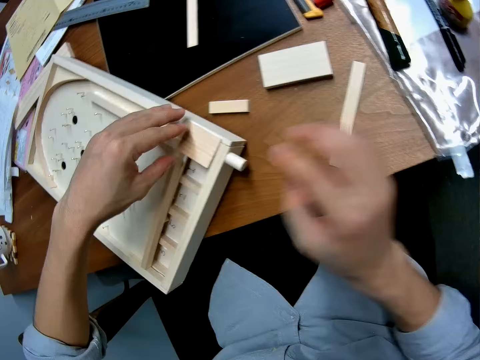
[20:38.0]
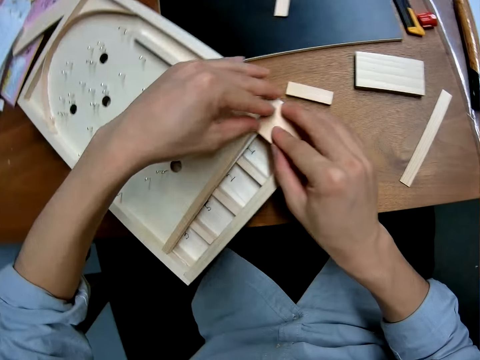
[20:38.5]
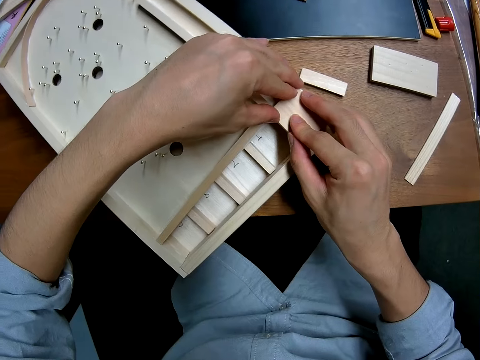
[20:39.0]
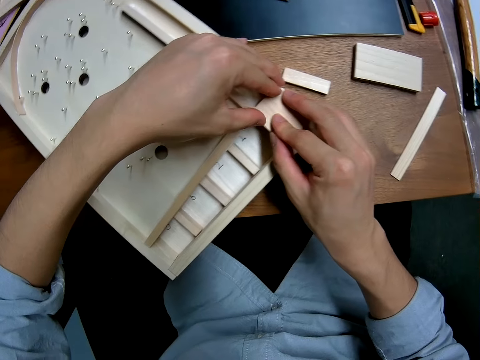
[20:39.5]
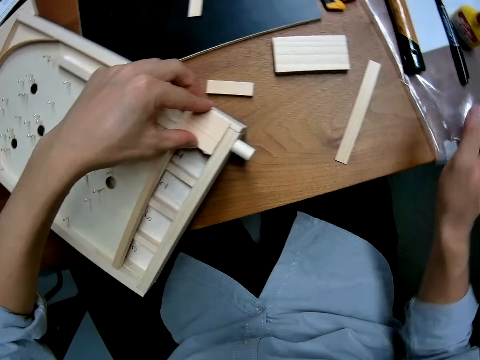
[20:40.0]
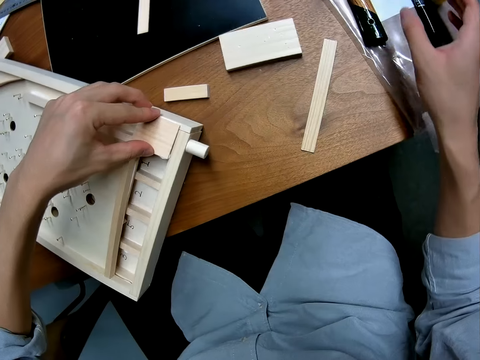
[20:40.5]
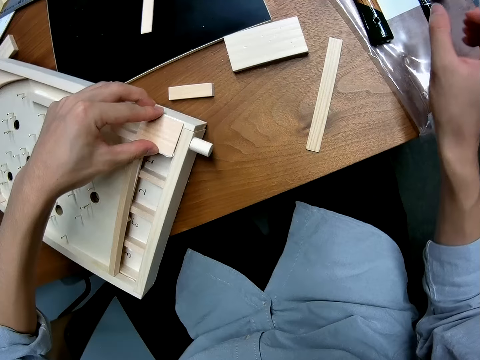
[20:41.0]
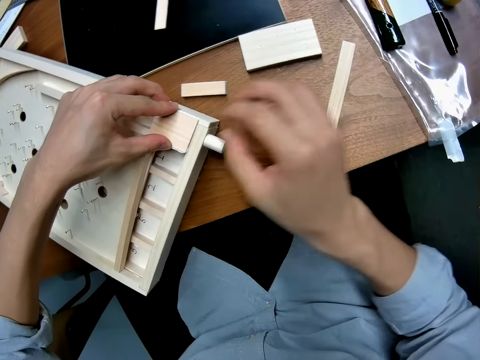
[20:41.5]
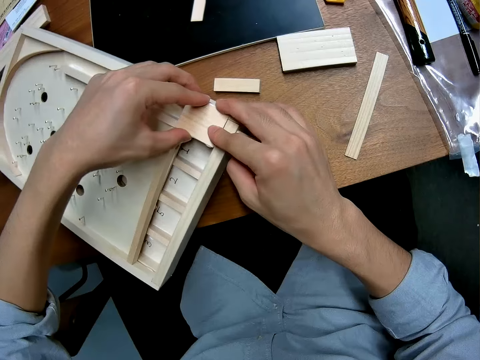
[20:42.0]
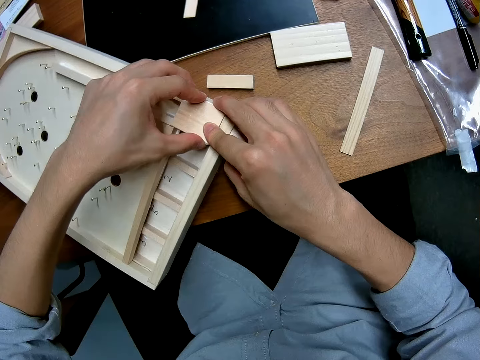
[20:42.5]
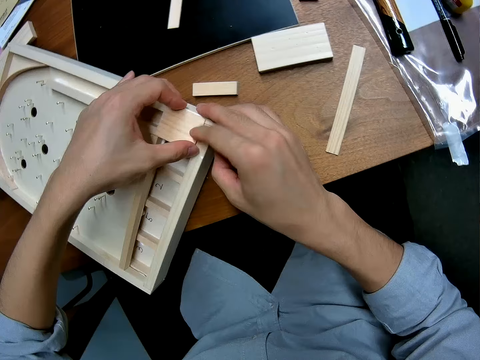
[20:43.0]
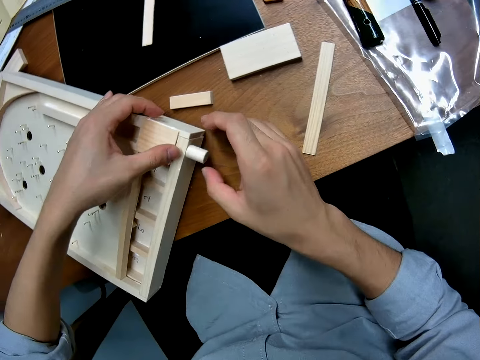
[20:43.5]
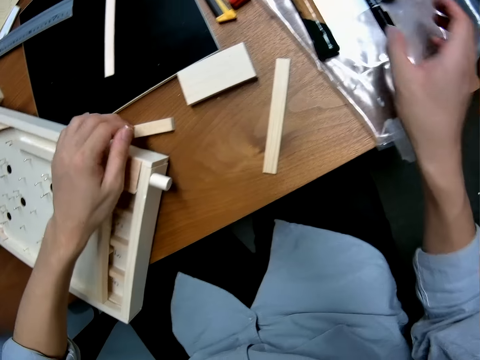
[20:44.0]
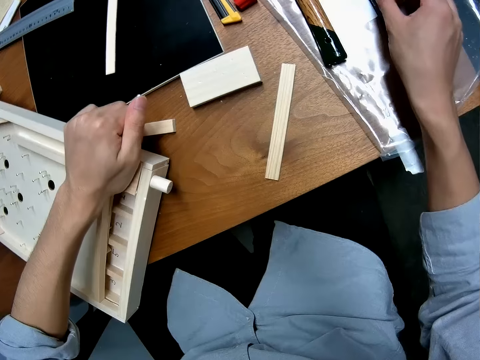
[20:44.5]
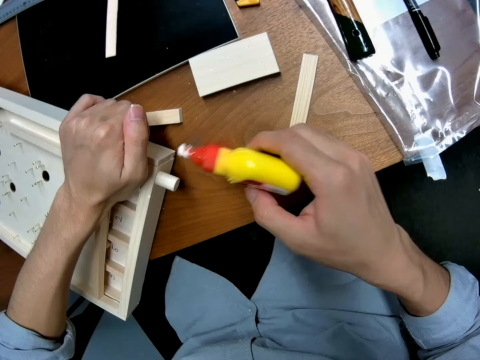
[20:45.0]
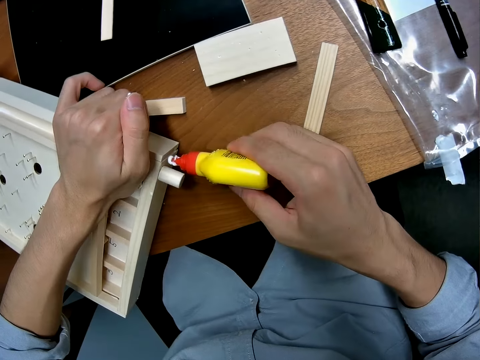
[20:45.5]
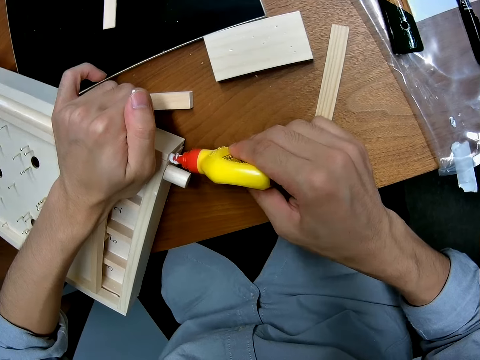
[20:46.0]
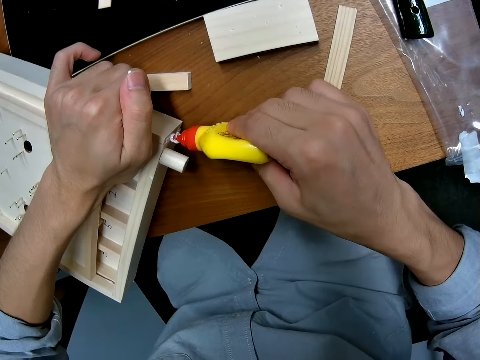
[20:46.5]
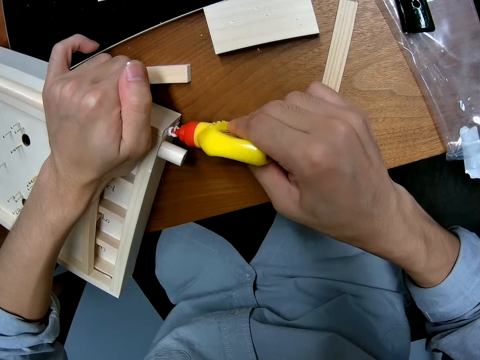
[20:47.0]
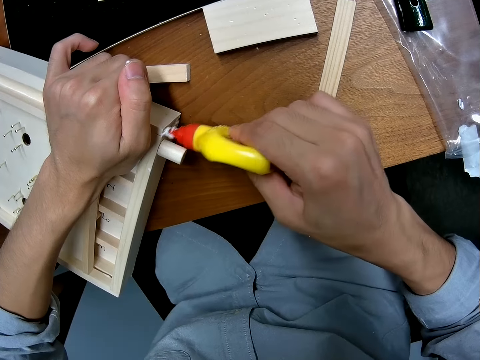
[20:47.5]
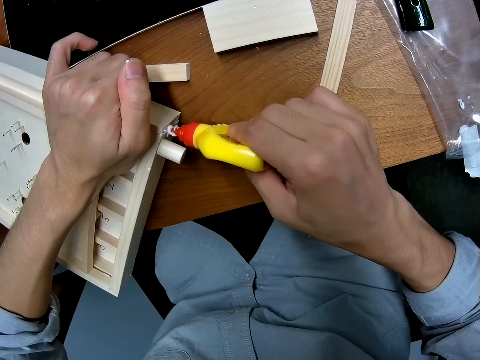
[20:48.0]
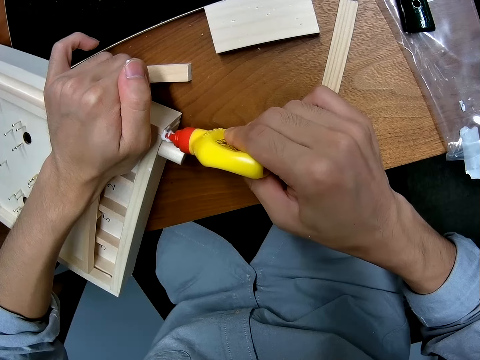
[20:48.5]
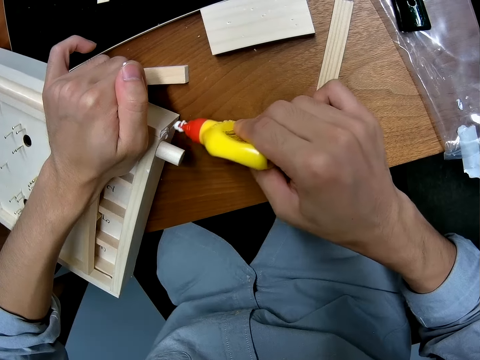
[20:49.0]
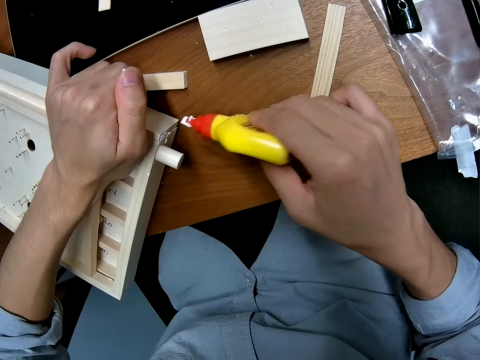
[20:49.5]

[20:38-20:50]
The camera wearer adjusts the piece of wood on the craft and puts the piece of wood on the pinball board. They take glue from the table and apply glue on the craft.

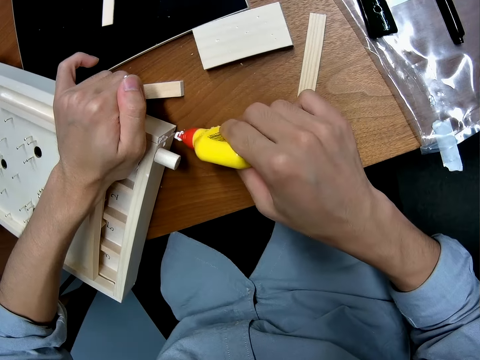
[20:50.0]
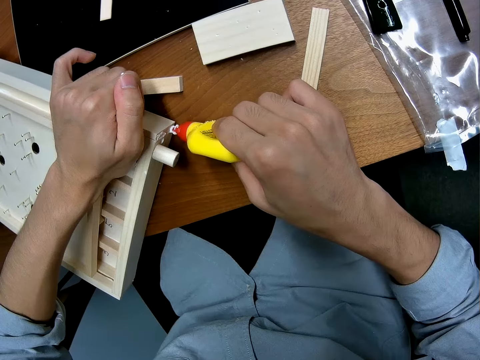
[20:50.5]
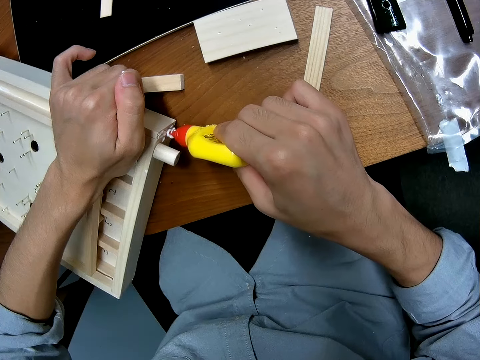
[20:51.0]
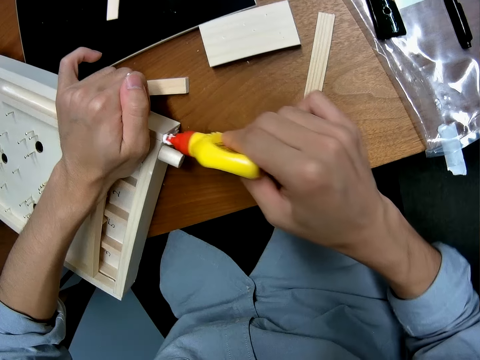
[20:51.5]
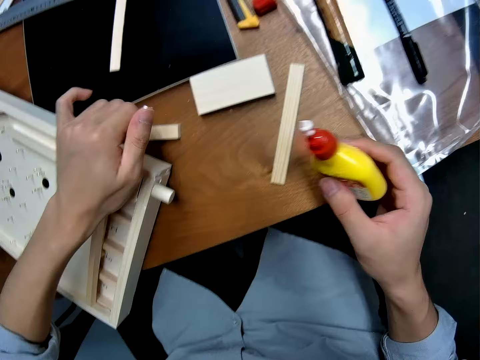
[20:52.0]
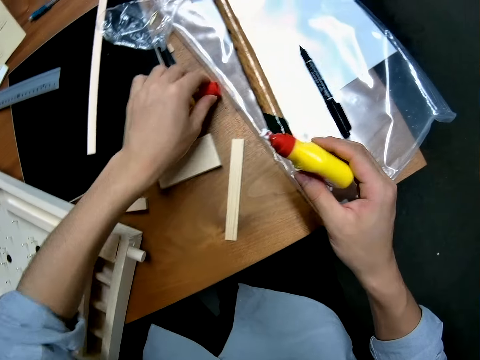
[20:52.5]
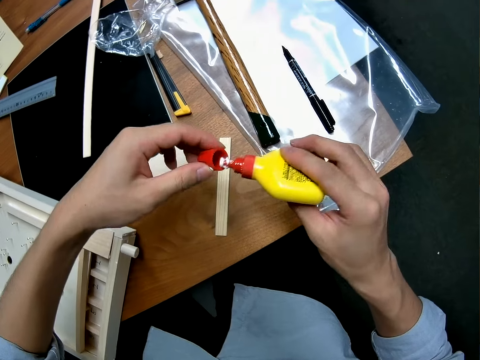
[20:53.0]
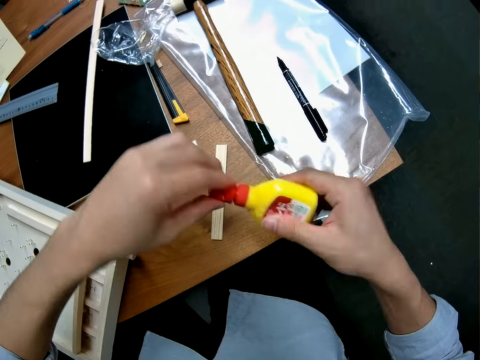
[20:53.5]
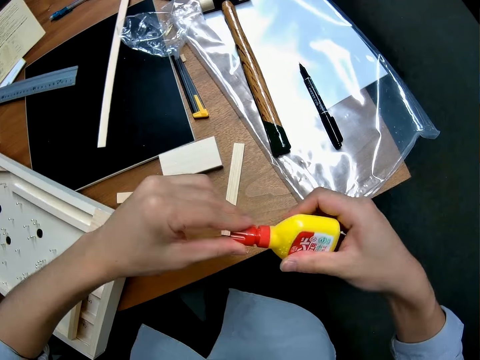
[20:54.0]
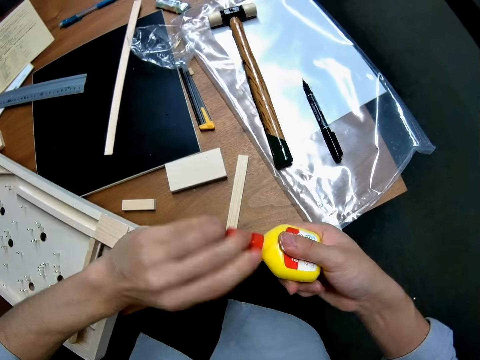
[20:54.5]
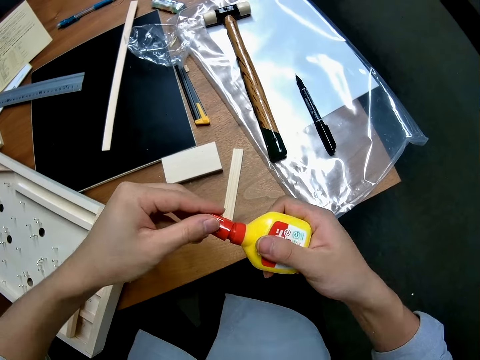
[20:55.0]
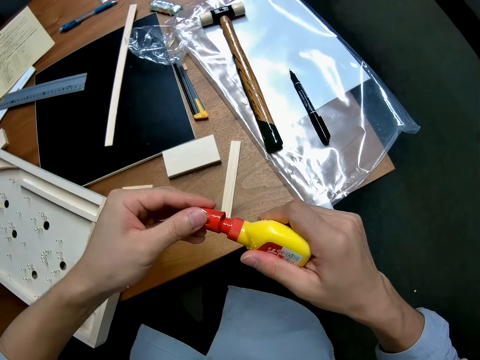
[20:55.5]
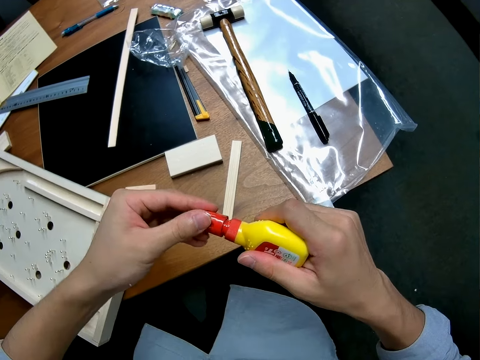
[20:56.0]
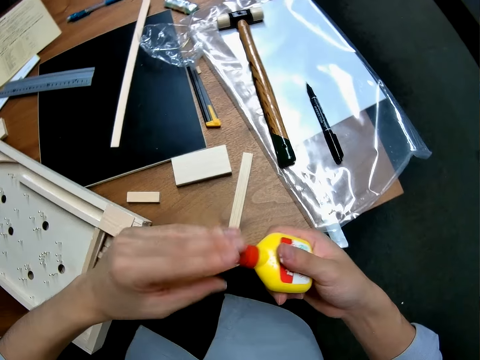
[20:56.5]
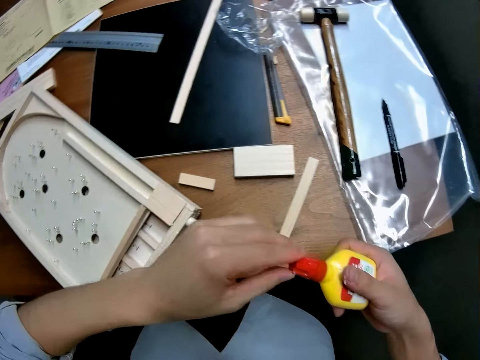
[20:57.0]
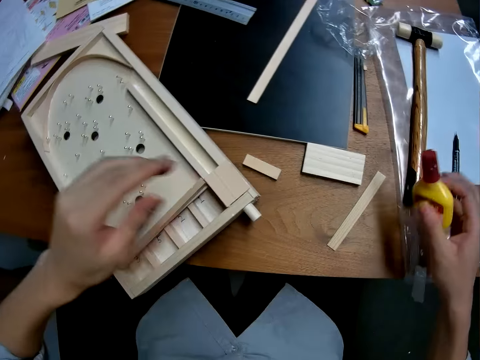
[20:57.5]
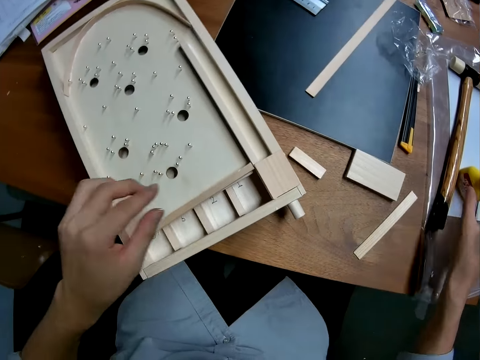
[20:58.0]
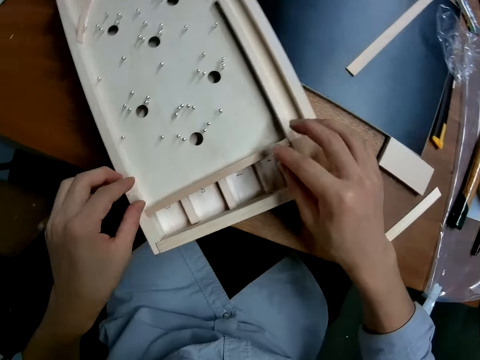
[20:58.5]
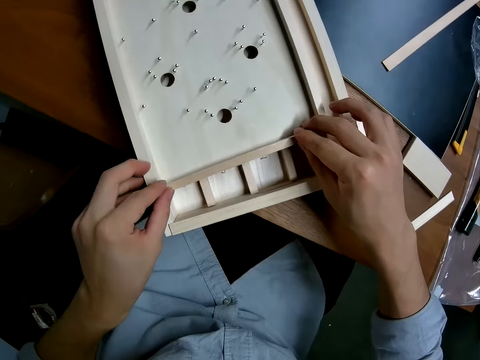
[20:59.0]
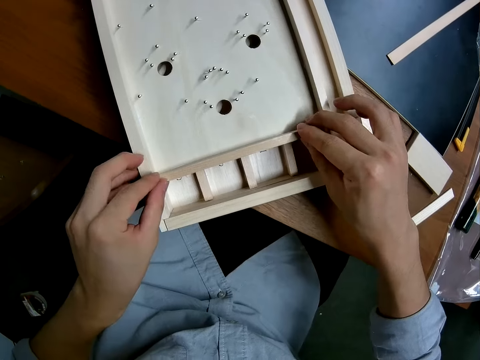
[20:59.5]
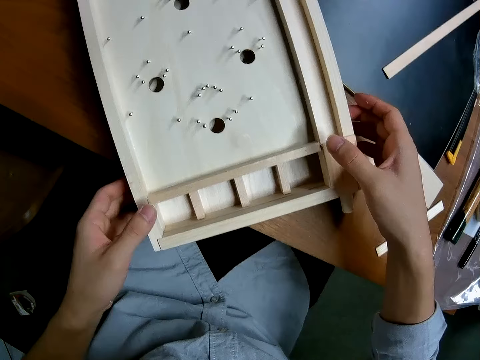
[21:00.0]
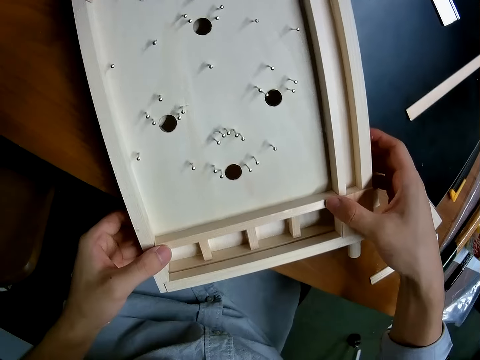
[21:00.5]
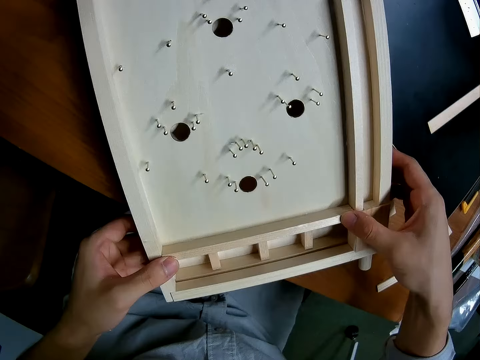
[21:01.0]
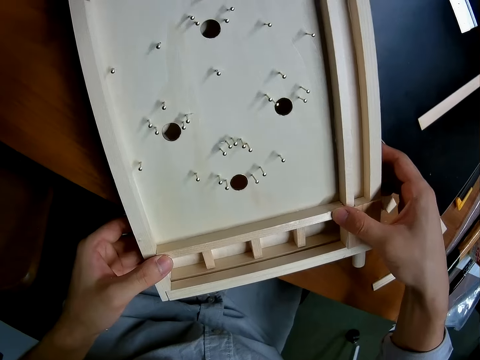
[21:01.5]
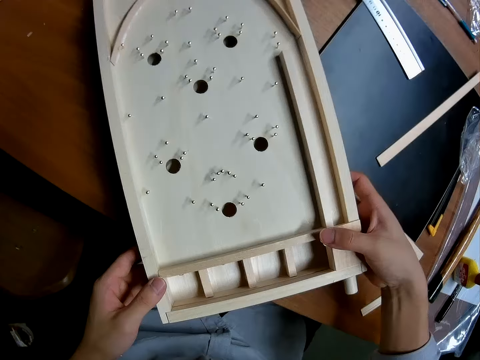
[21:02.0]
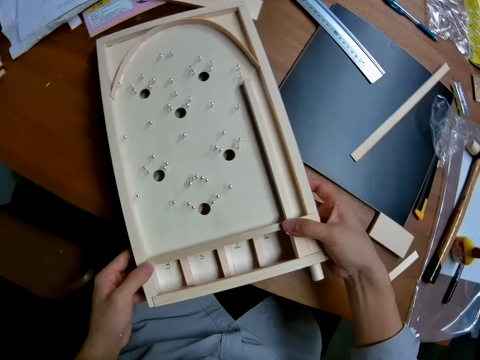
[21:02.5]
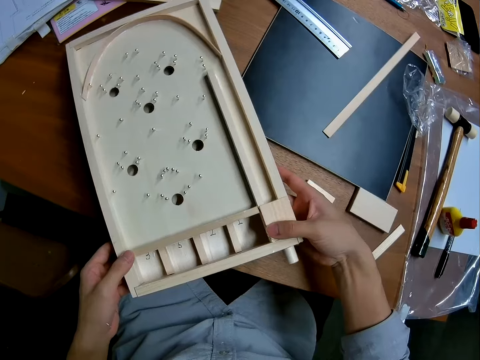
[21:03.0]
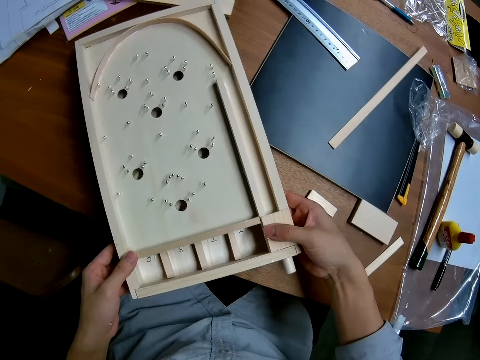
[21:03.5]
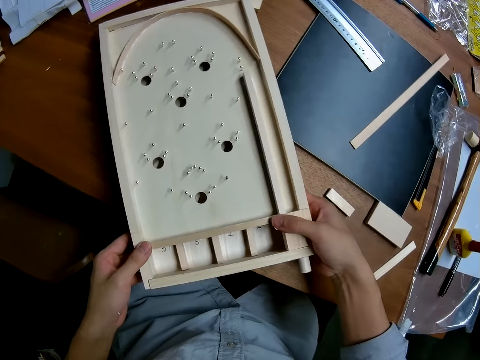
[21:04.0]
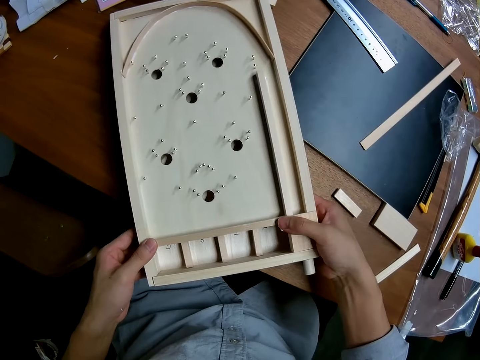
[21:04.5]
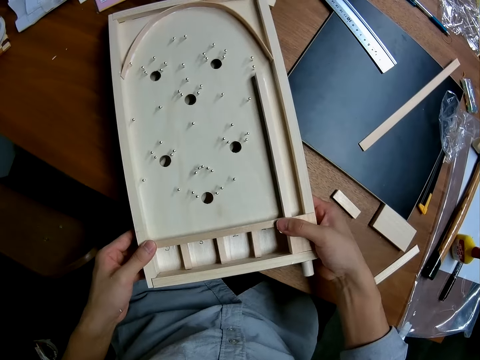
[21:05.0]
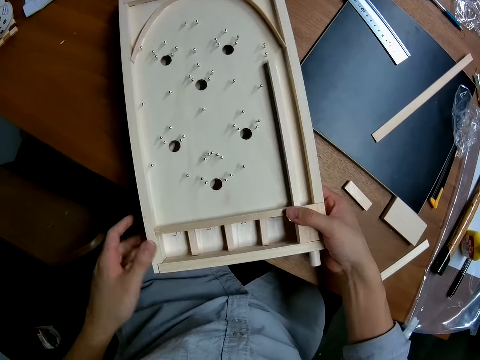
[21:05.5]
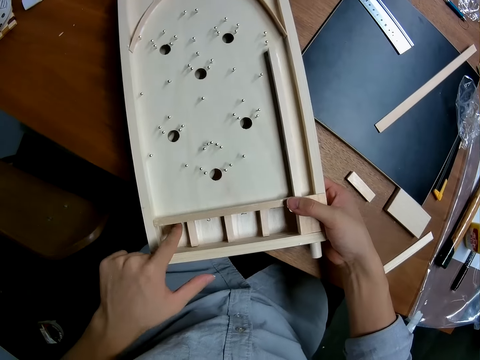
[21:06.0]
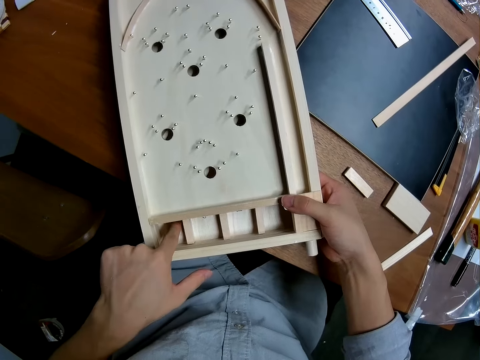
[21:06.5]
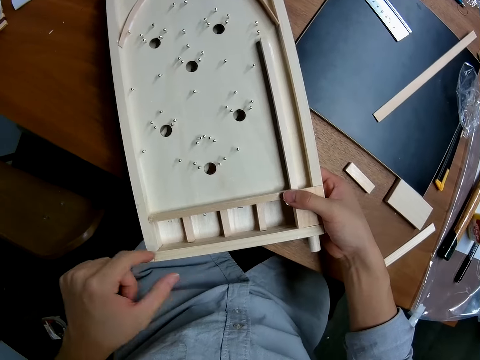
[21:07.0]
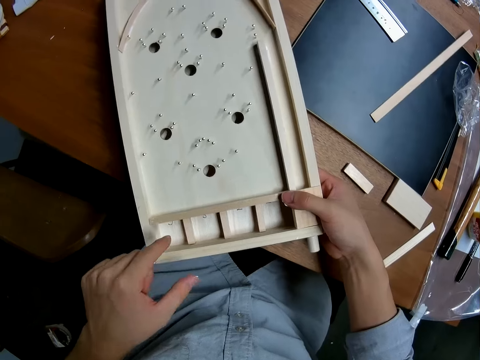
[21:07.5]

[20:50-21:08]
The camera wearer picks the lid of the glue container from the table. He covers the glue container, drops the container on the table, and adjusts a wood on the craft. He puts a piece of wood on the pinball board. He lifts the bottom of the craft from the table. He presses a stick on the craft with his hands. He inserts a left finger in a space inside the craft.
